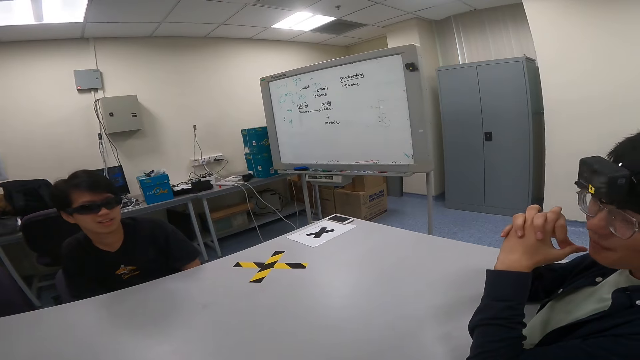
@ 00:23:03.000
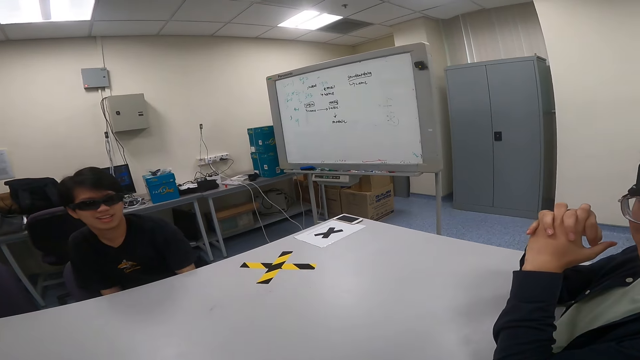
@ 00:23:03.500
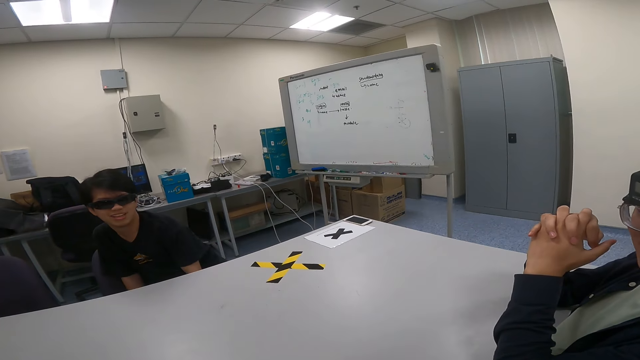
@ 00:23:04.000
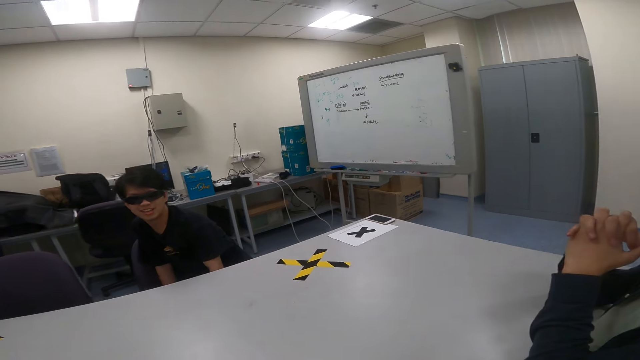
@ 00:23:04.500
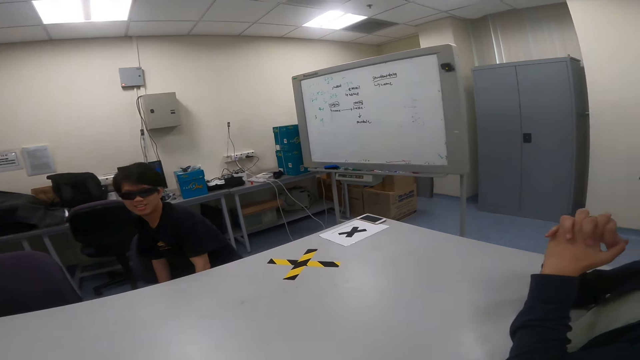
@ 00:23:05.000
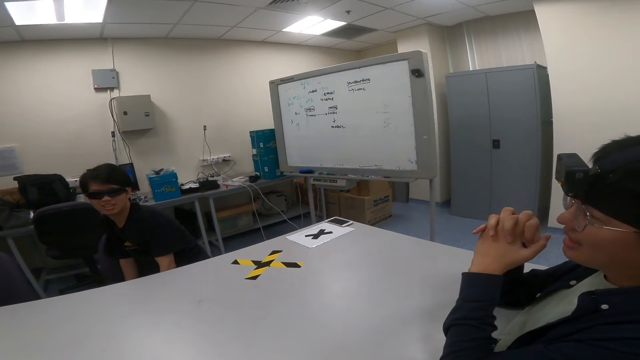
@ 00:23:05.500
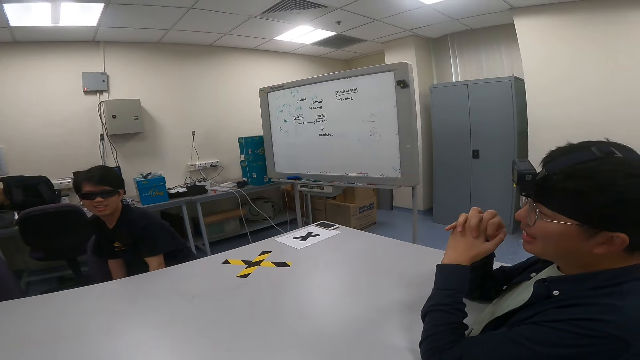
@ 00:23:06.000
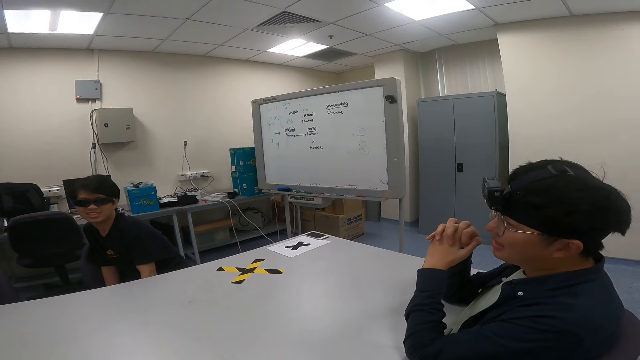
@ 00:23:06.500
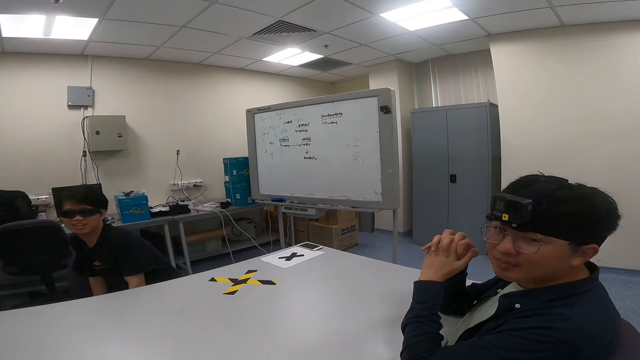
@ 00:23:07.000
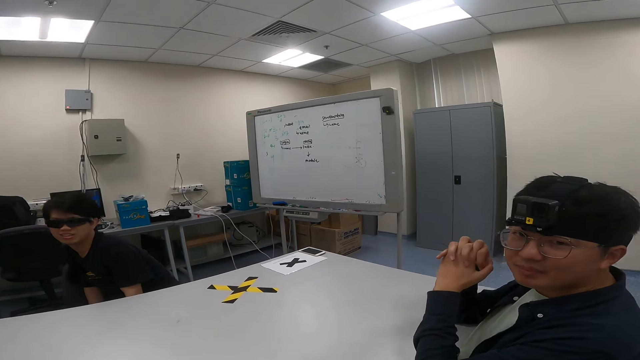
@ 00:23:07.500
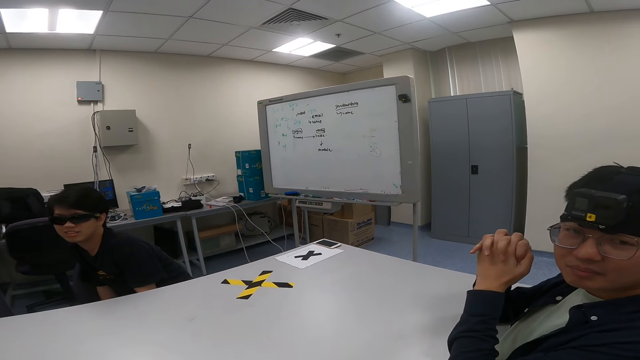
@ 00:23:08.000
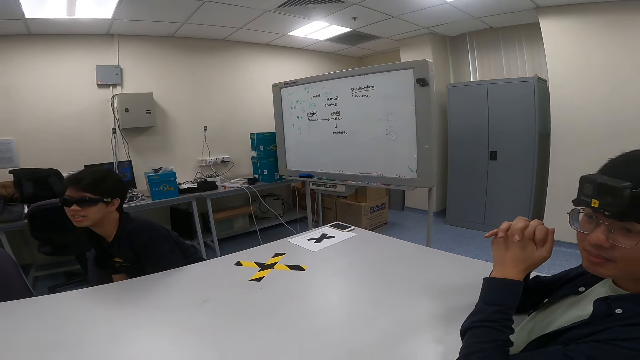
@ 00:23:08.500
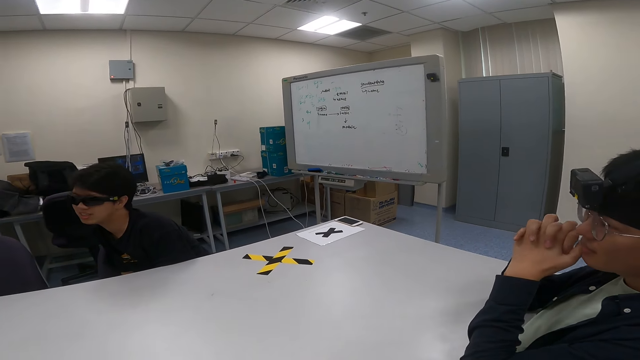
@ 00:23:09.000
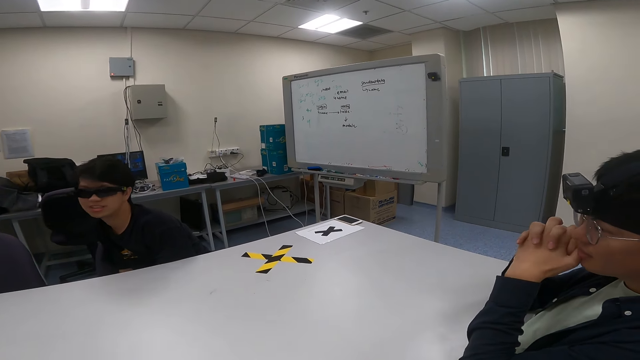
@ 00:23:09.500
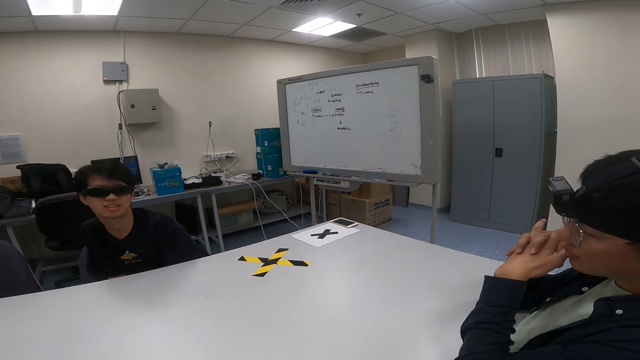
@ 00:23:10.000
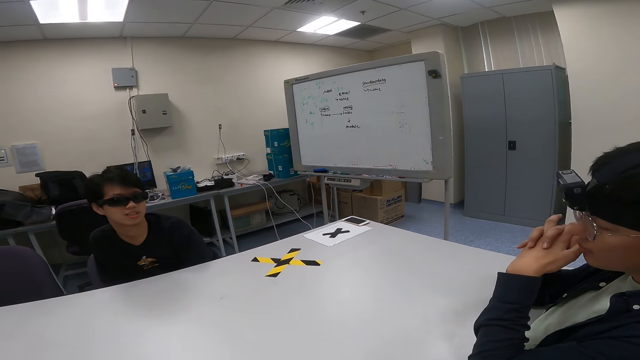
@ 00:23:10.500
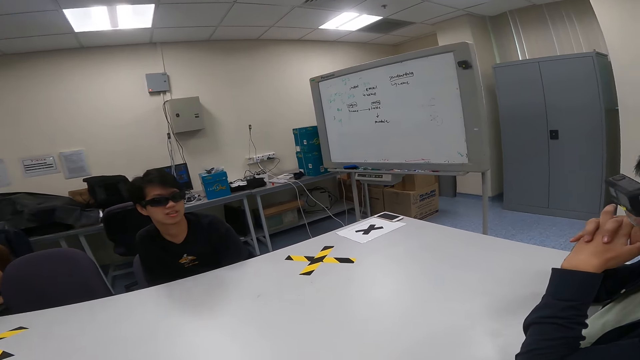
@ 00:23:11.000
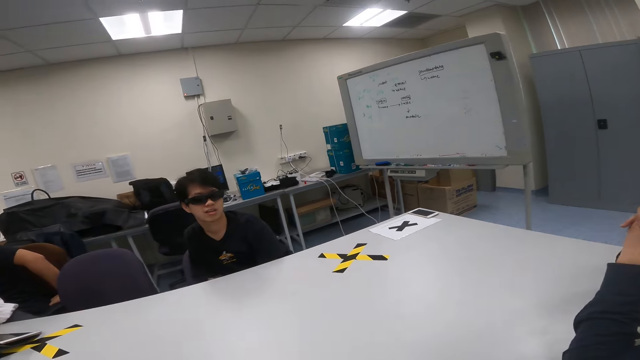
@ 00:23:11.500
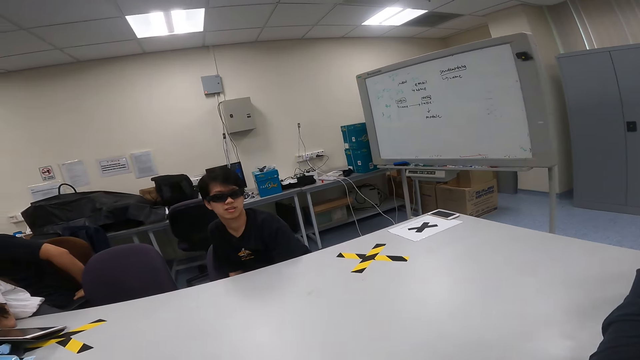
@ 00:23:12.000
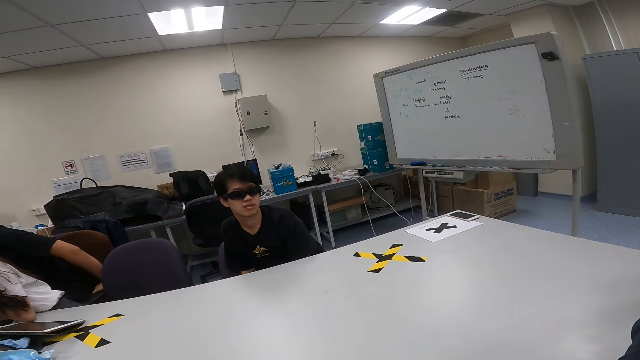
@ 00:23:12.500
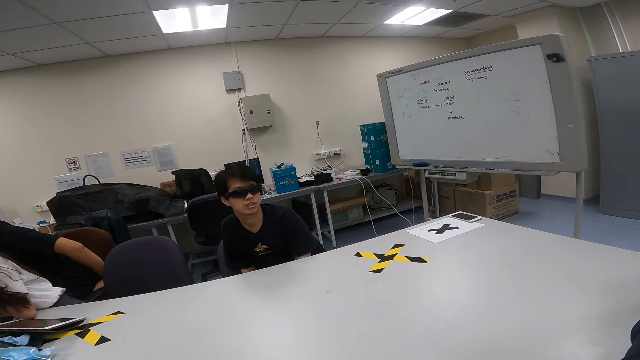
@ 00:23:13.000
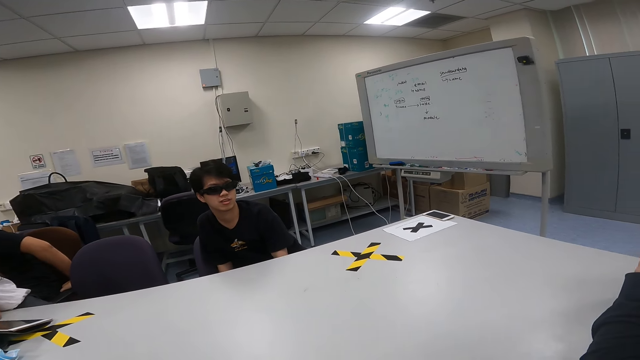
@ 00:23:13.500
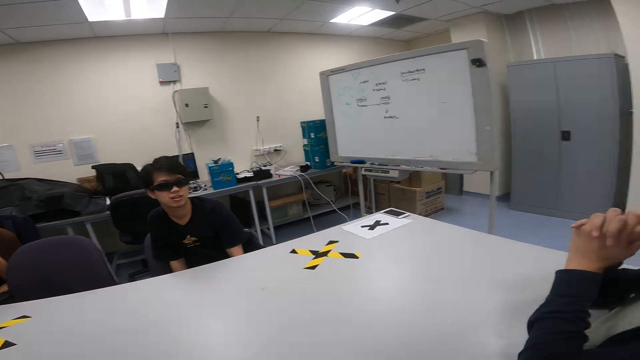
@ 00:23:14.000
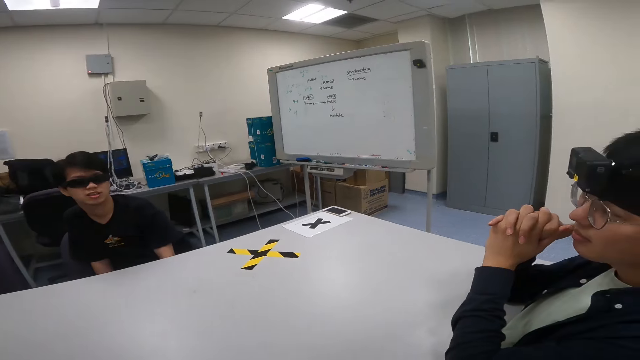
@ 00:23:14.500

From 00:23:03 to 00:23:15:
The camera wearer dialogs with a man.

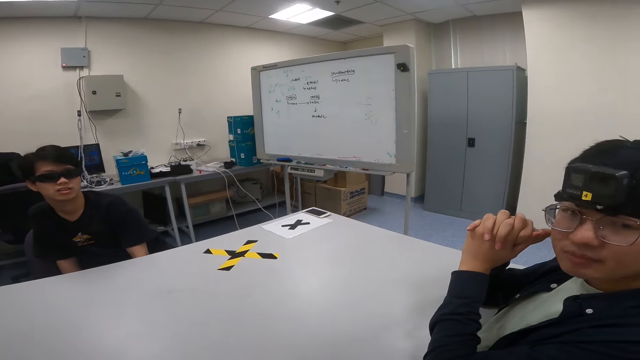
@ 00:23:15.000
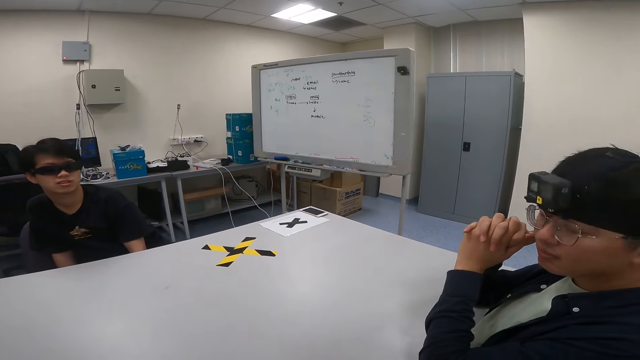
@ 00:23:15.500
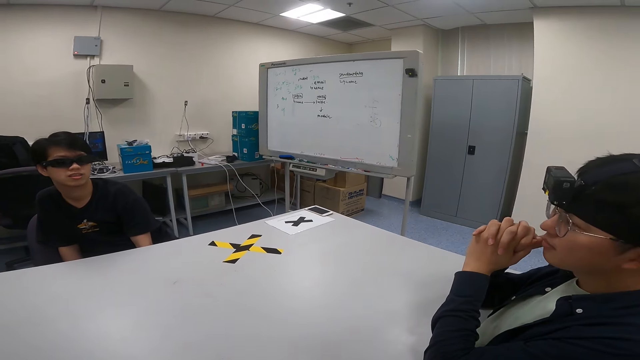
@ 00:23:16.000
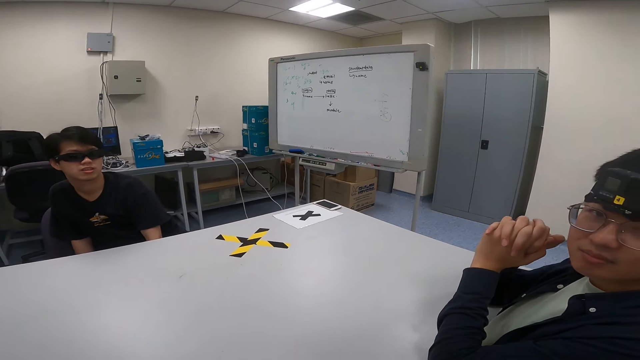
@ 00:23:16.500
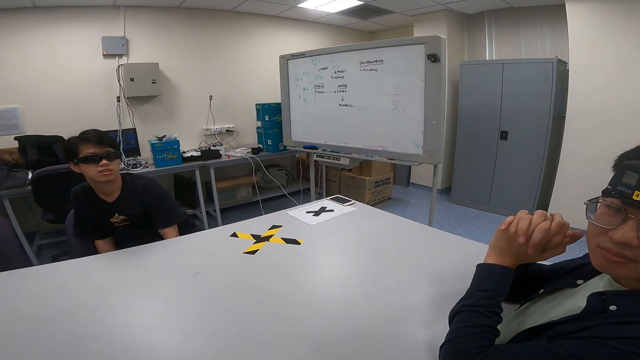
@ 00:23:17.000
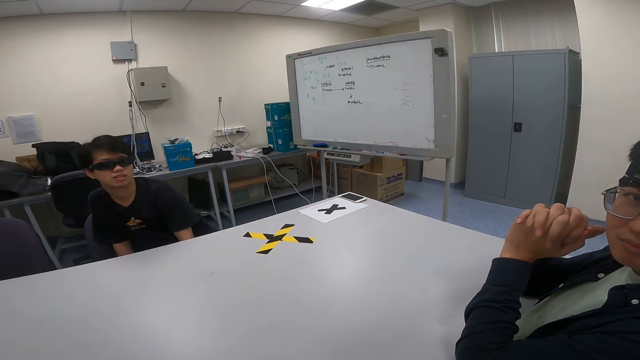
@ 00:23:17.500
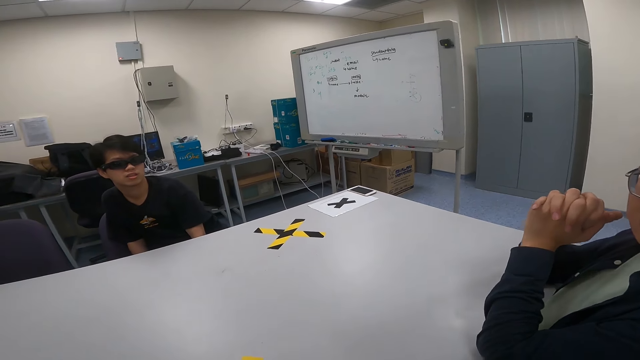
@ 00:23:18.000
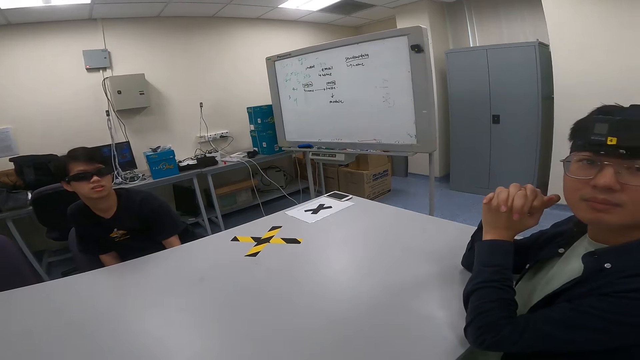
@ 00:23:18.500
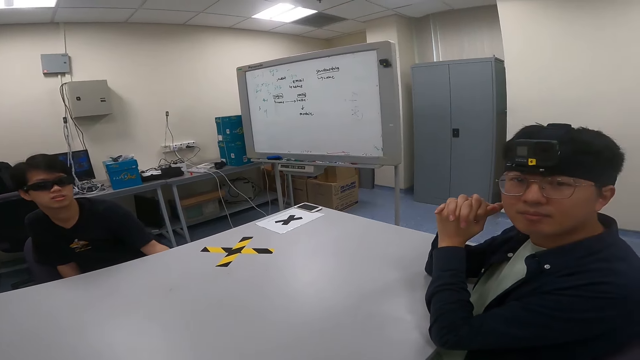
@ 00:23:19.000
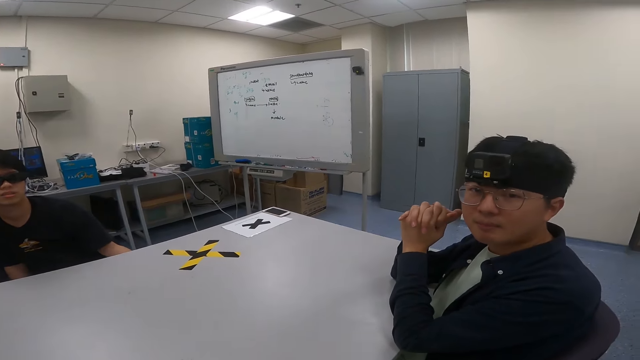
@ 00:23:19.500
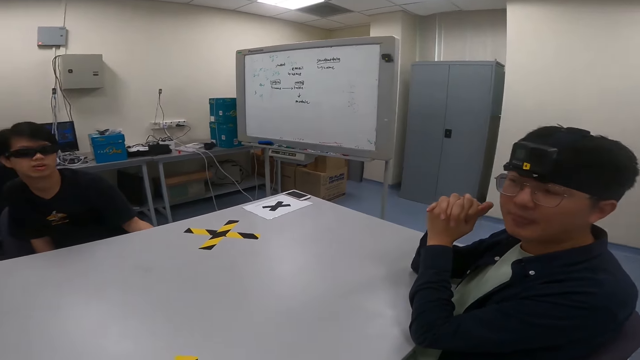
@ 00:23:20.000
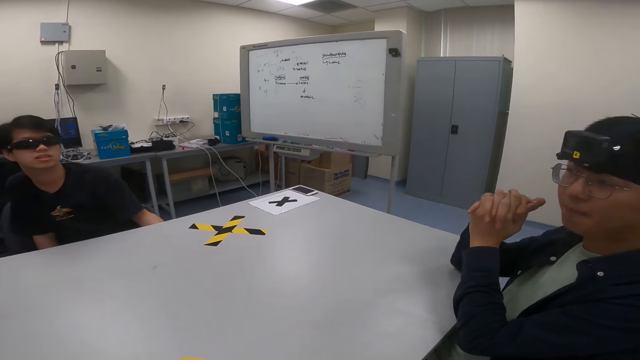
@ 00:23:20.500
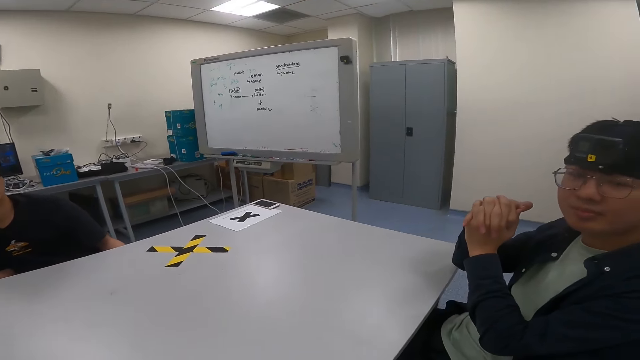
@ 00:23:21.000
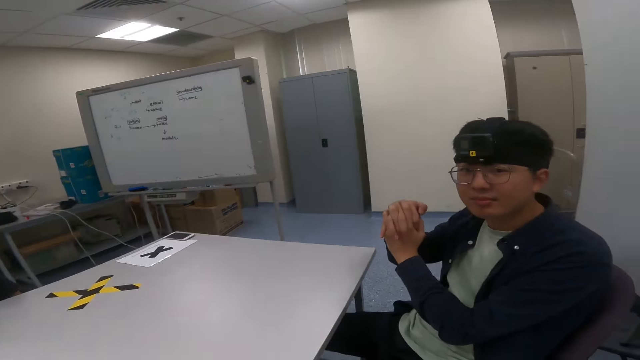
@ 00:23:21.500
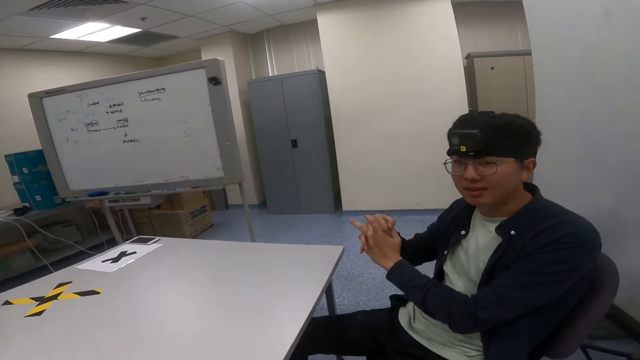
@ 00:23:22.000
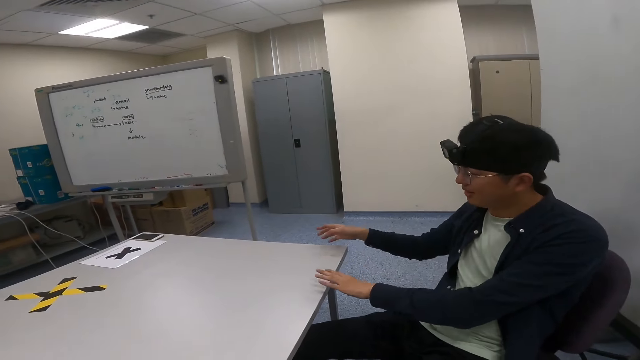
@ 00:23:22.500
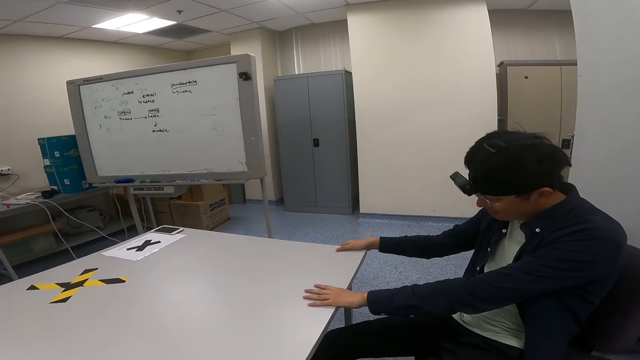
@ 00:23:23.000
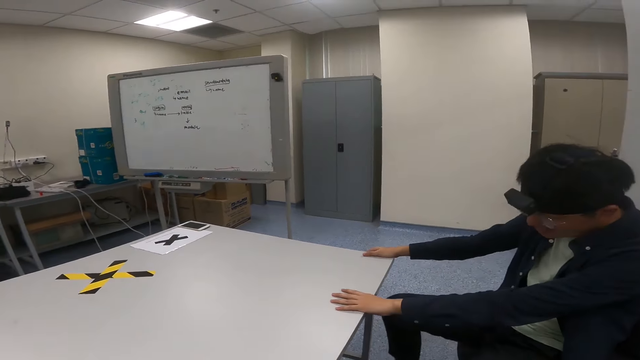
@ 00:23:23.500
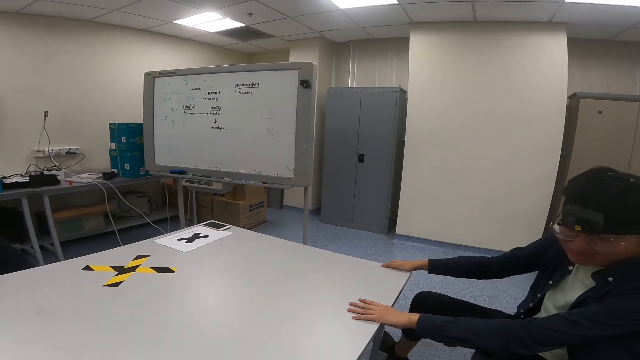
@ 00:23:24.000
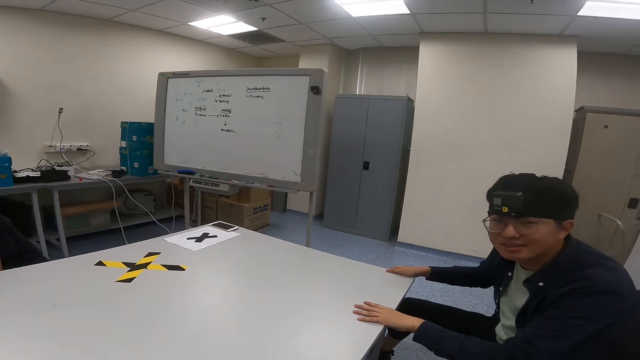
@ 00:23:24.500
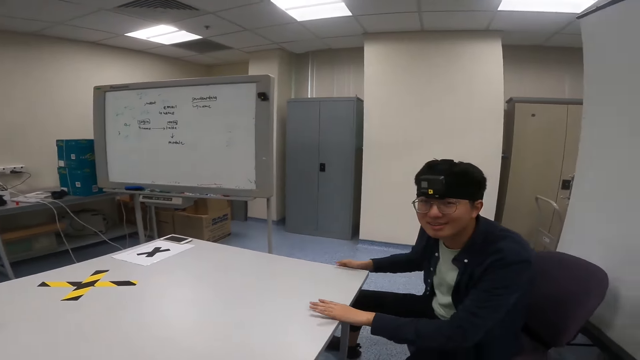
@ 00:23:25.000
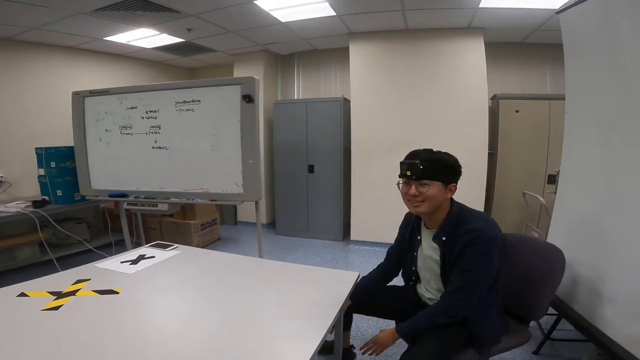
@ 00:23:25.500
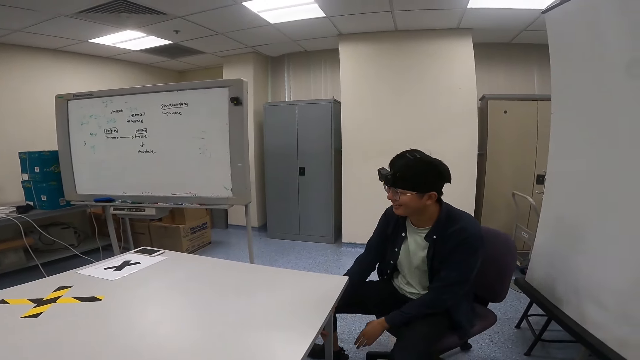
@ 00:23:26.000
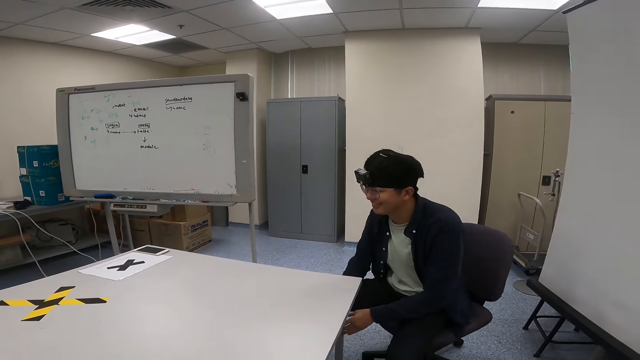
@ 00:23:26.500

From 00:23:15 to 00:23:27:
A man pushes the chair back with his body, holds the table with both hands and moves the chair to the right.
